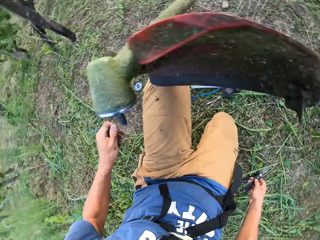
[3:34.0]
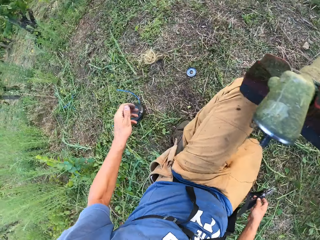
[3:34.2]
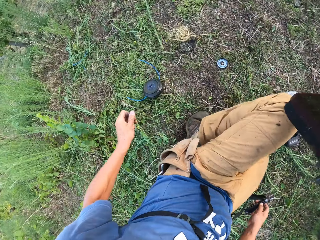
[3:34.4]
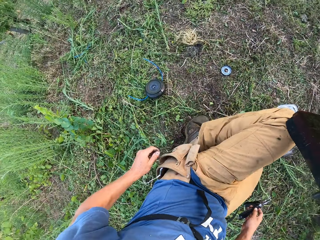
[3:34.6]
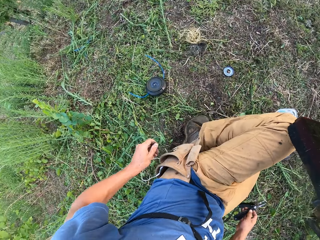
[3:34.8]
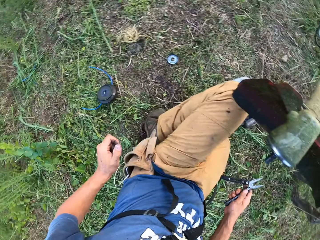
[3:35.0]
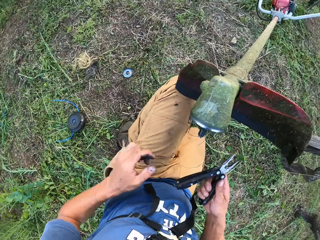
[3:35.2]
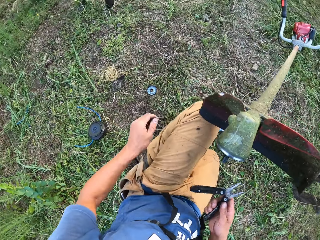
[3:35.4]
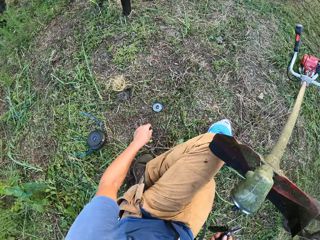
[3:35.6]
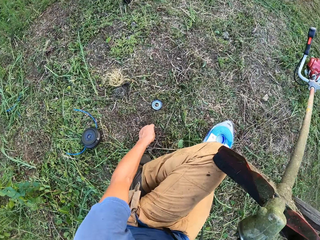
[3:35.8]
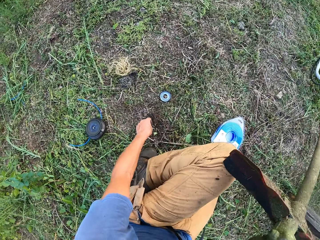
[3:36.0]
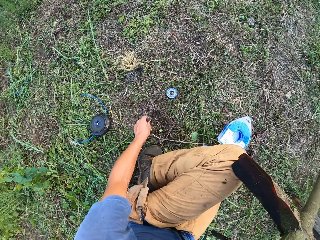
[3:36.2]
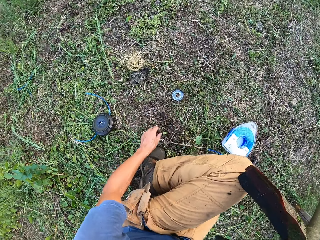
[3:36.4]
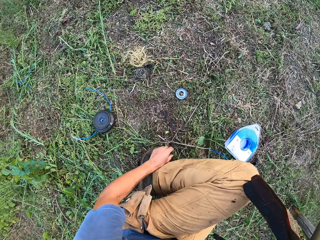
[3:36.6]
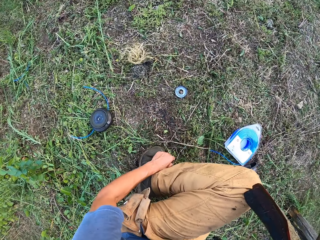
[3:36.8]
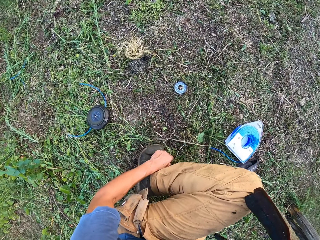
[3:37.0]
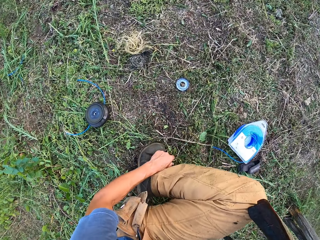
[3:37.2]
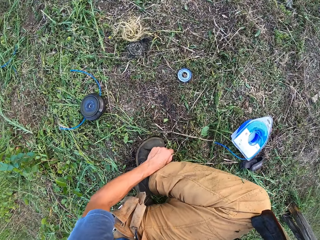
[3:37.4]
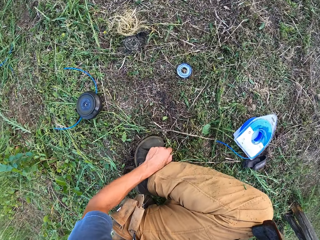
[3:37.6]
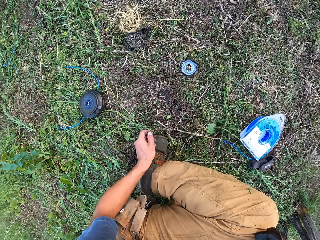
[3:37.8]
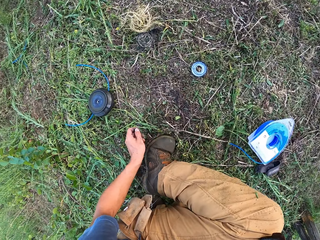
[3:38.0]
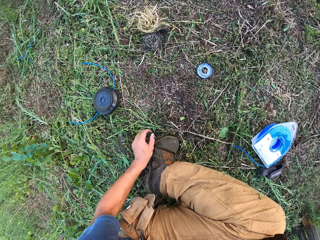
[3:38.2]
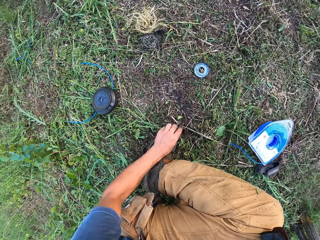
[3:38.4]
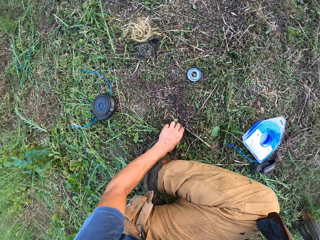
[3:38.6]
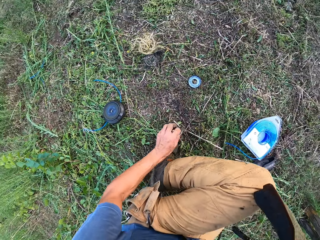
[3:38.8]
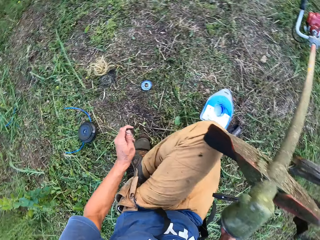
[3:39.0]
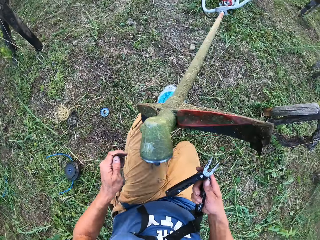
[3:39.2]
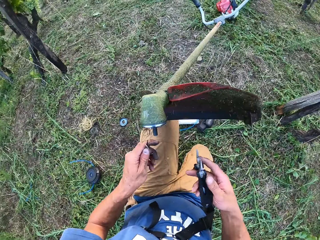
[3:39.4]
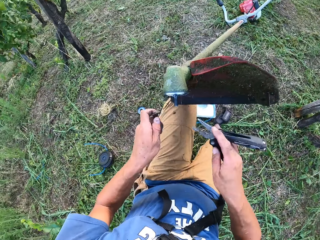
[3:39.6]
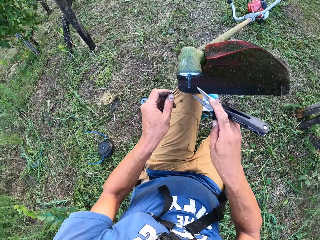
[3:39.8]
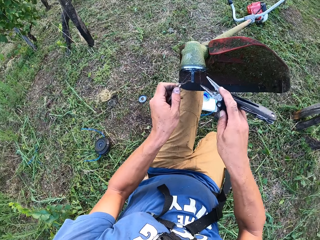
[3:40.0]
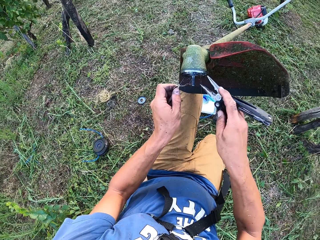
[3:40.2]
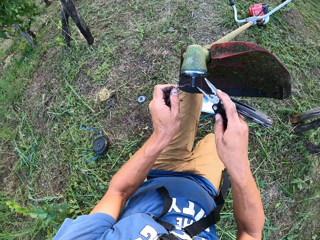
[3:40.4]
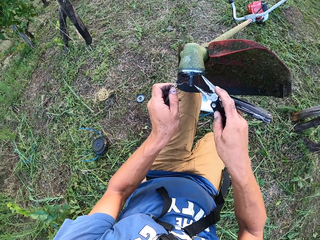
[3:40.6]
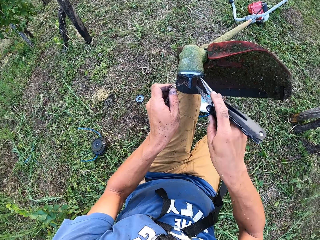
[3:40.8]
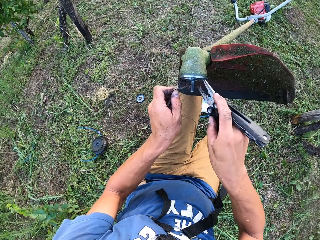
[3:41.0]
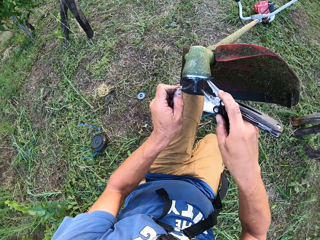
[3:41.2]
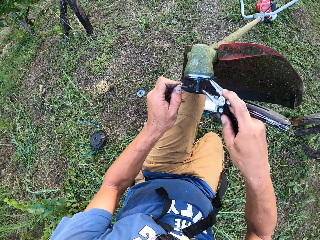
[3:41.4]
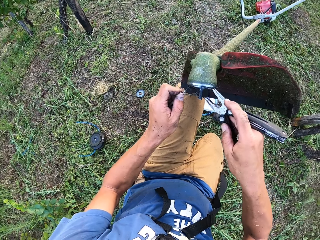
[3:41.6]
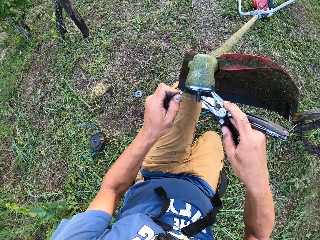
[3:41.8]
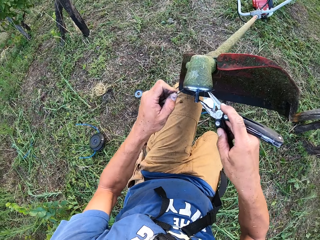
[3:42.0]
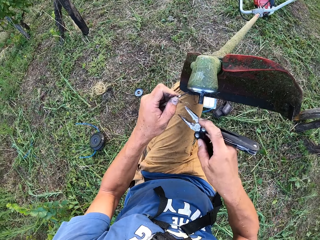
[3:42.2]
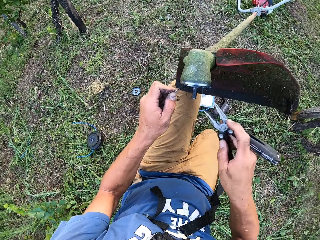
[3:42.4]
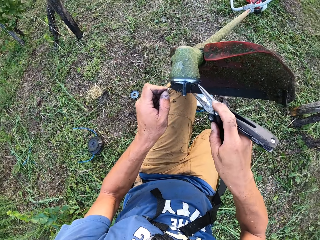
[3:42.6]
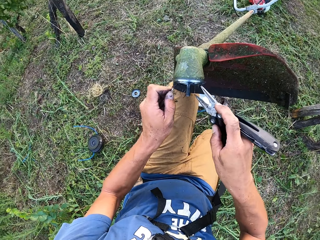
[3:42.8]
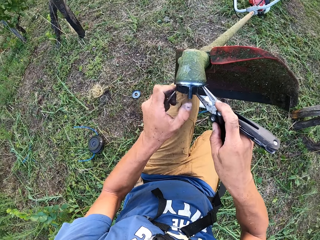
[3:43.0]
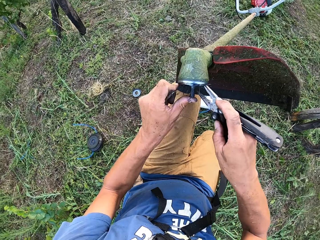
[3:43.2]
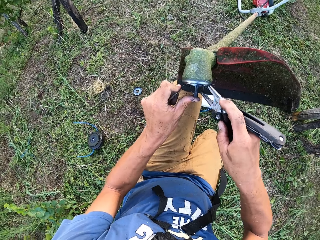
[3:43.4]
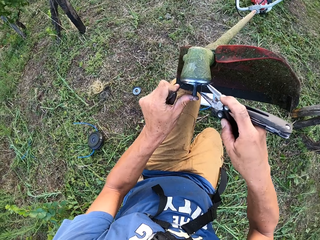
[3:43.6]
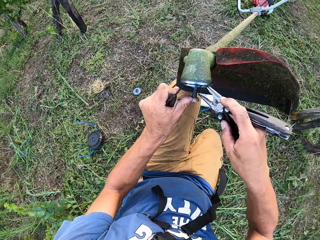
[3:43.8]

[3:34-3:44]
The camera wearer looks around. He picks up the pin from the ground with his left hand. He pulls out the rotary from the hoe head of the lawn mower with the plier and the pin.

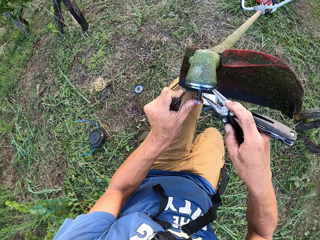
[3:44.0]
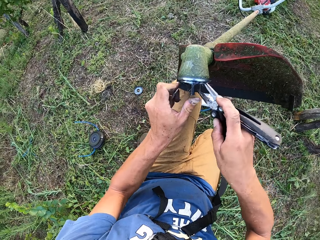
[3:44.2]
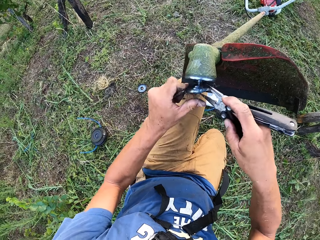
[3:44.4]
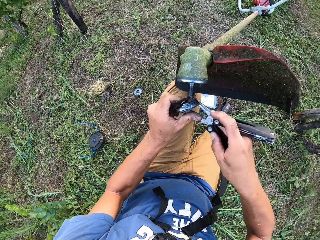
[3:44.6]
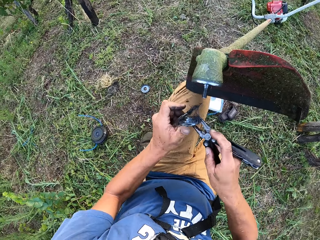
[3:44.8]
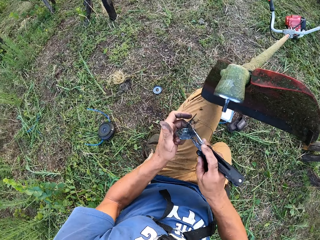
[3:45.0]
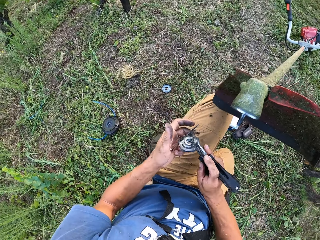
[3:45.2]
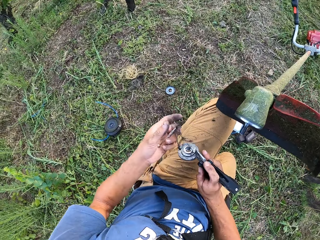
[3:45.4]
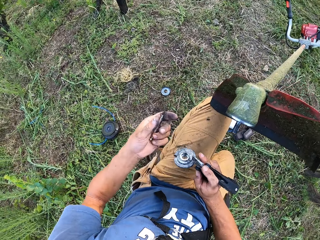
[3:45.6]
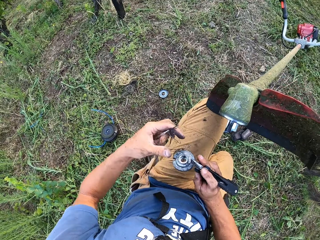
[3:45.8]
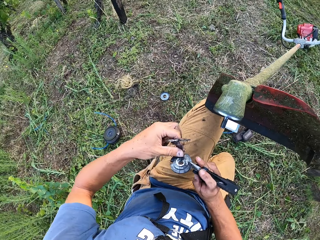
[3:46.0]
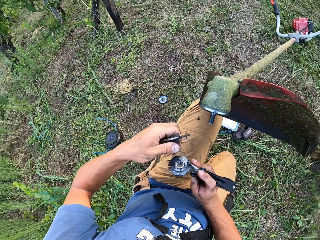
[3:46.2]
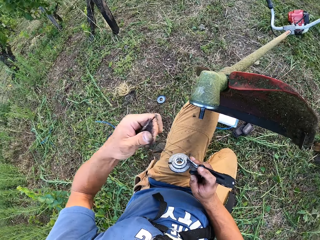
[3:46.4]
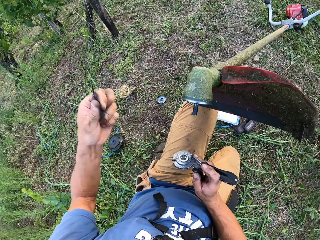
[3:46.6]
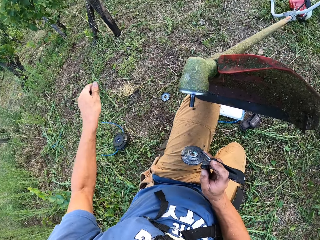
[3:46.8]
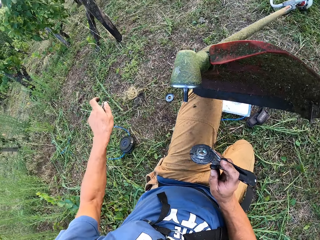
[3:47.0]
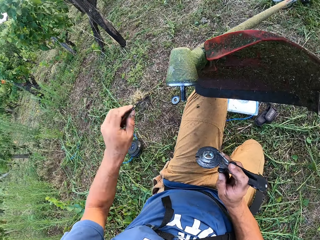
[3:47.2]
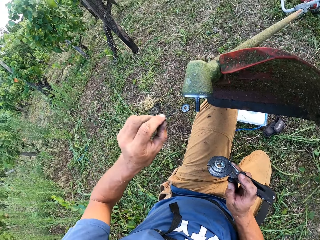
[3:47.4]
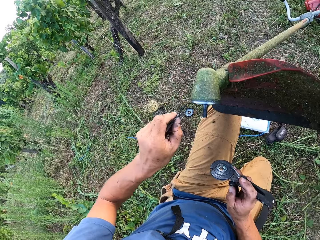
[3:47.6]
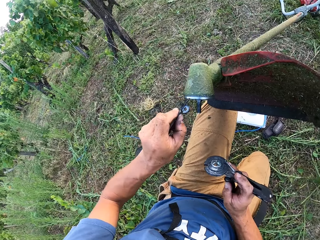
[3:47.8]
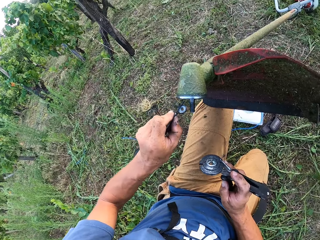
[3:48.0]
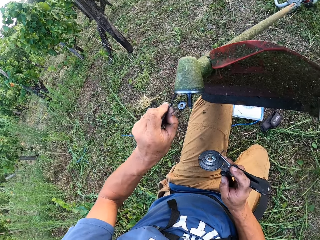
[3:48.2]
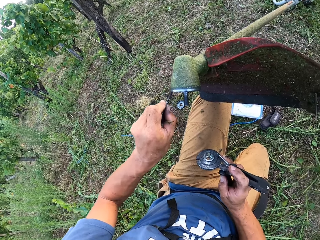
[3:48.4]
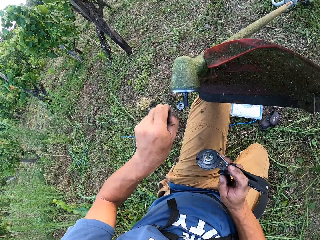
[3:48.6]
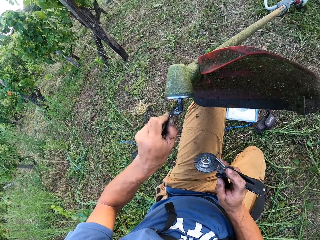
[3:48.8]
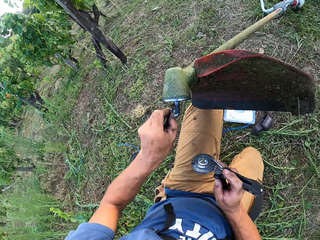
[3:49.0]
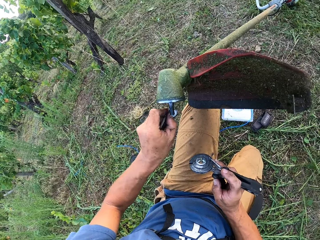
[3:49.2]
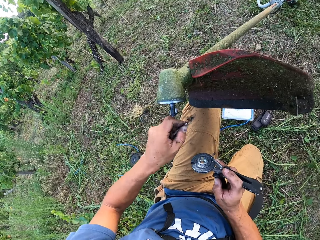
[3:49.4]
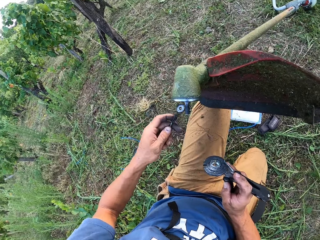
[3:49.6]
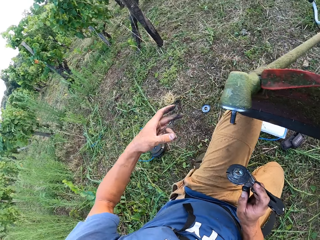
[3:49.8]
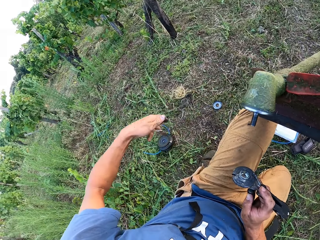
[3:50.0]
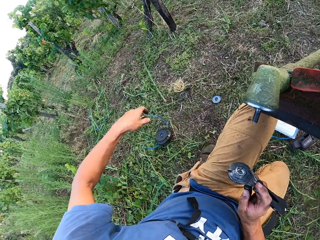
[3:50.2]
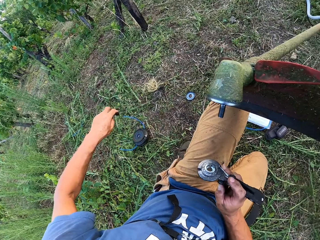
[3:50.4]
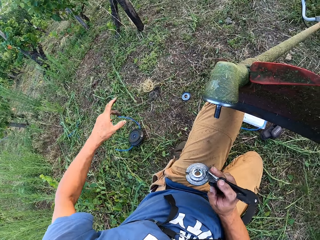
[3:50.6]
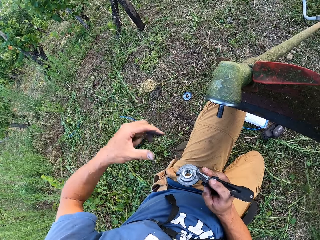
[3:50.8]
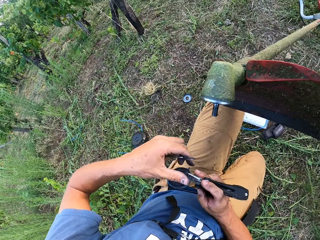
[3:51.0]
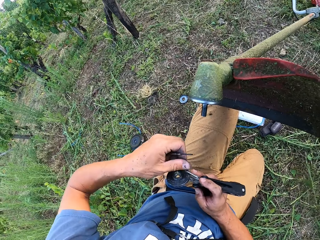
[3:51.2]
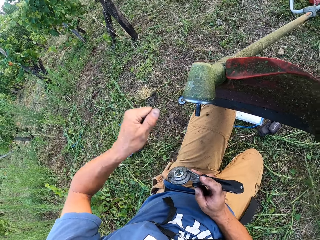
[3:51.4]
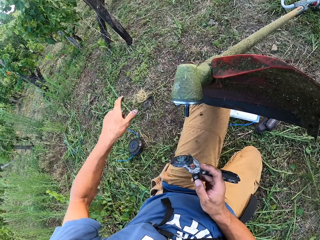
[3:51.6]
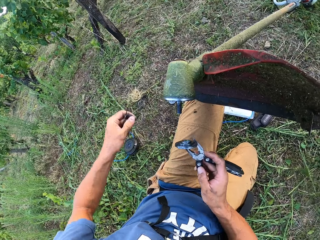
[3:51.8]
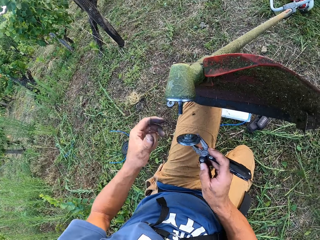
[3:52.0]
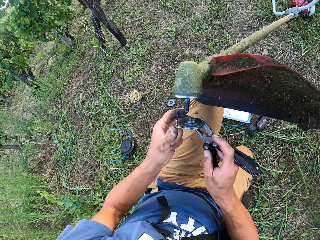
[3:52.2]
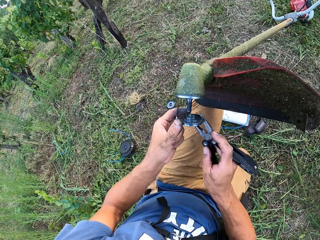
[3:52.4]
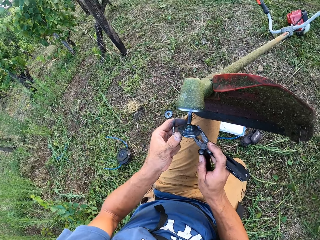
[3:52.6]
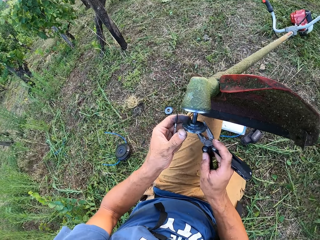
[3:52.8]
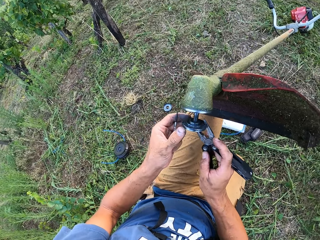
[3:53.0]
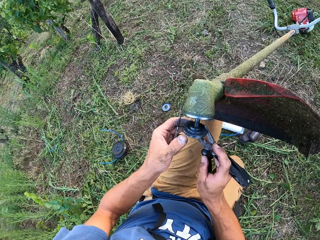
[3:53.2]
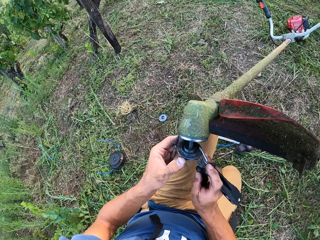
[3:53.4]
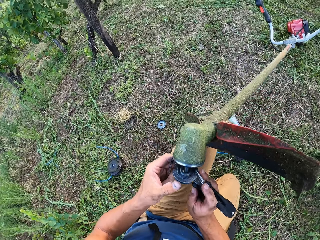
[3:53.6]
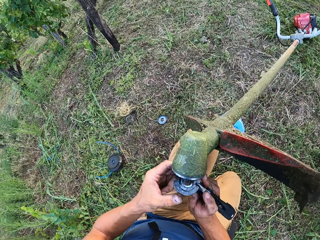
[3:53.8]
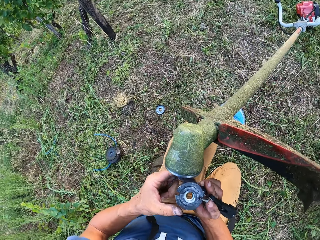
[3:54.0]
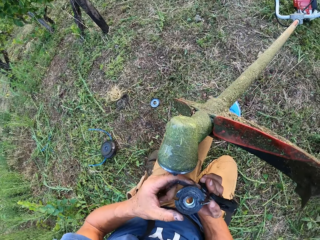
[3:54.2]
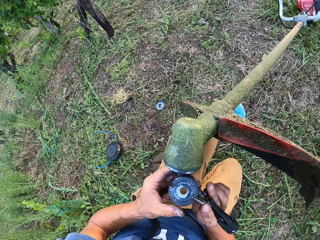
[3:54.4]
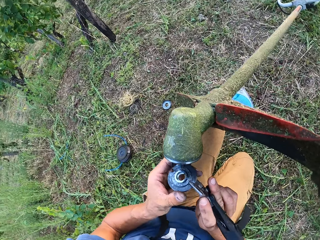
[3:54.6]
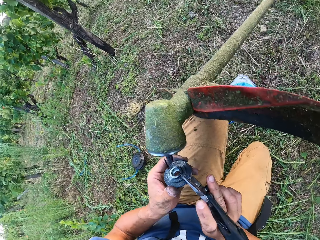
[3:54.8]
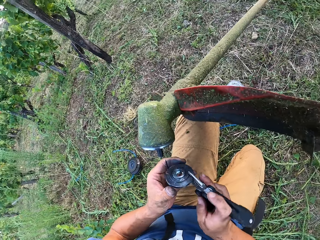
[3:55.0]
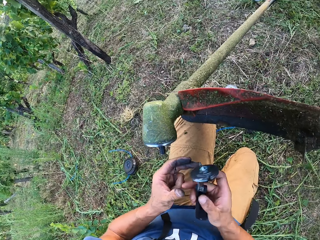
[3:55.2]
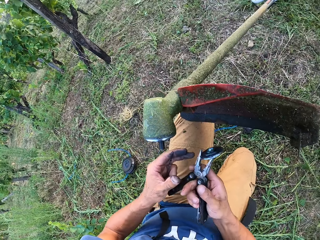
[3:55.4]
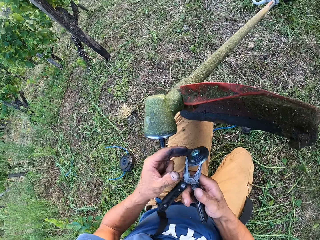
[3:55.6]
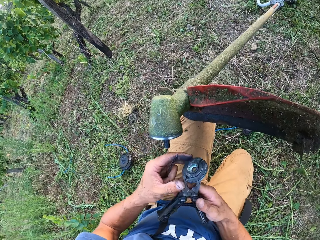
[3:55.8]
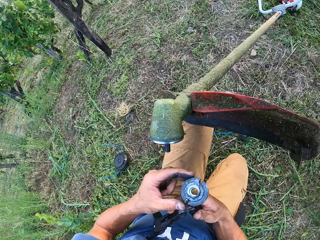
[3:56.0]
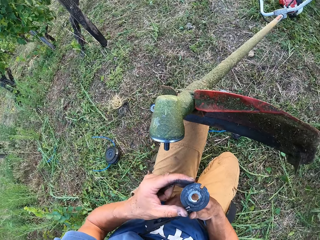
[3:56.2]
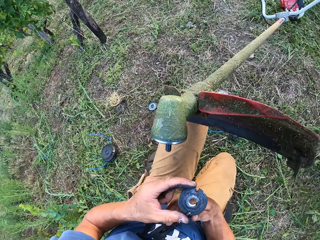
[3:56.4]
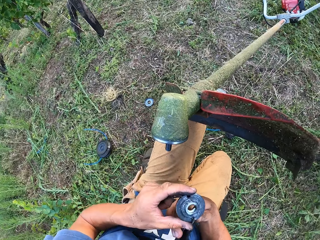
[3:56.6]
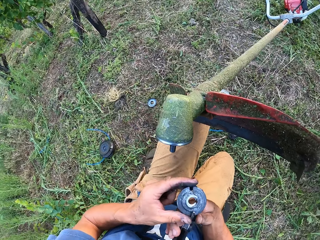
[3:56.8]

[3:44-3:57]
The camera wearer removes the lid. He holds the lid. He removes dirt from the rotary with his left hand. He removes dirt from the head of the hoe of the lawn mower with the pin in his left hand. He holds the lid. He fixes the rotary back into the hoe head.
